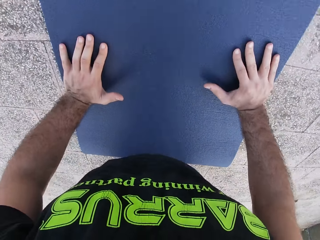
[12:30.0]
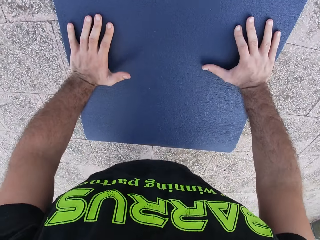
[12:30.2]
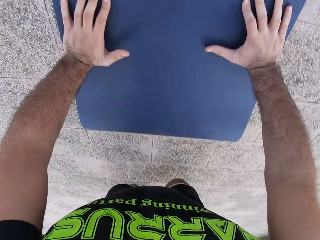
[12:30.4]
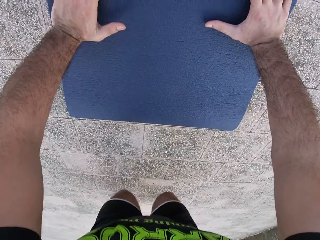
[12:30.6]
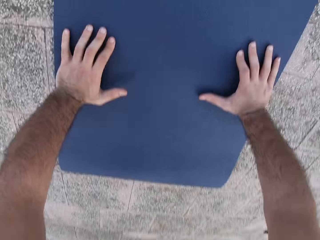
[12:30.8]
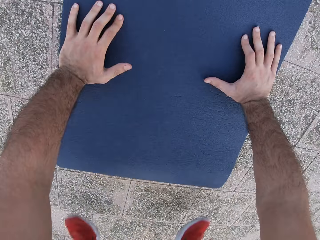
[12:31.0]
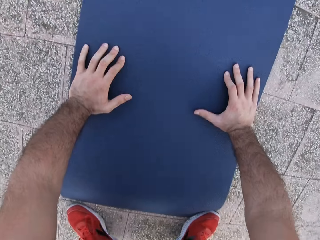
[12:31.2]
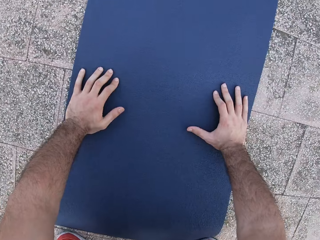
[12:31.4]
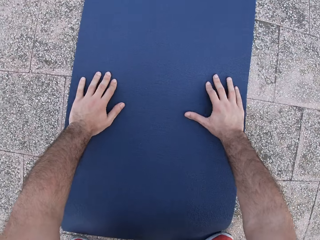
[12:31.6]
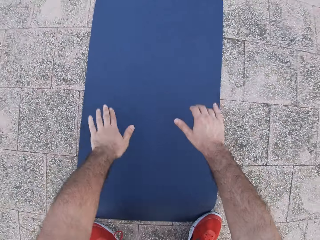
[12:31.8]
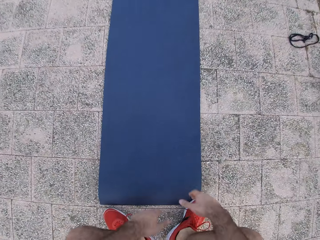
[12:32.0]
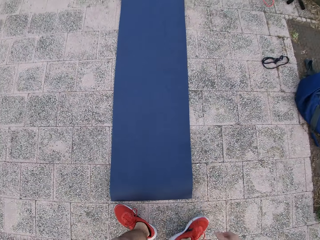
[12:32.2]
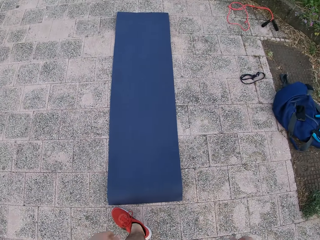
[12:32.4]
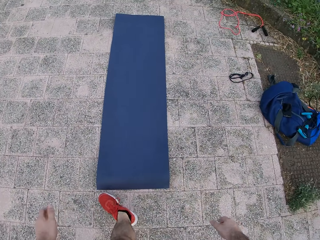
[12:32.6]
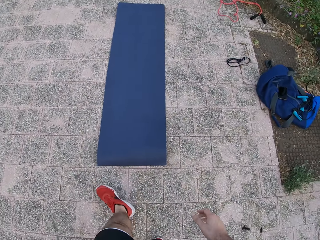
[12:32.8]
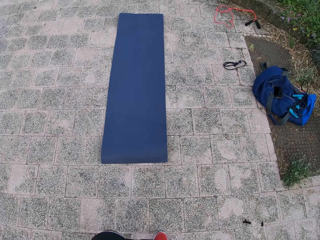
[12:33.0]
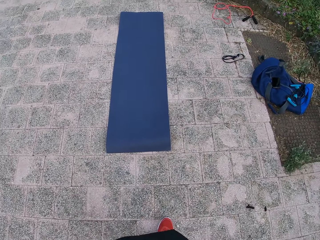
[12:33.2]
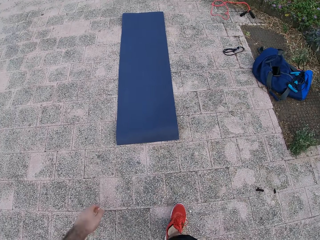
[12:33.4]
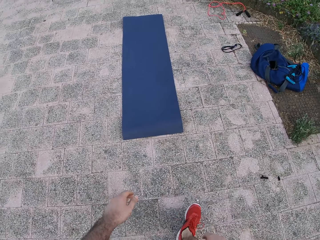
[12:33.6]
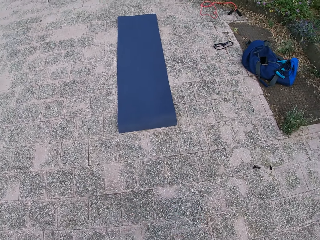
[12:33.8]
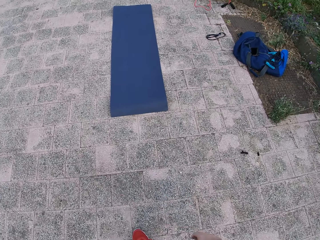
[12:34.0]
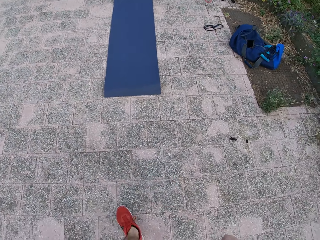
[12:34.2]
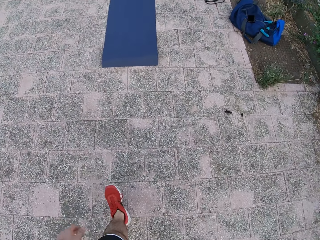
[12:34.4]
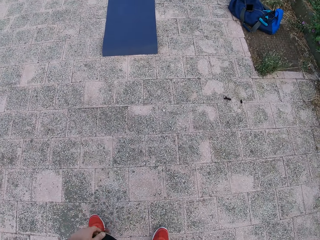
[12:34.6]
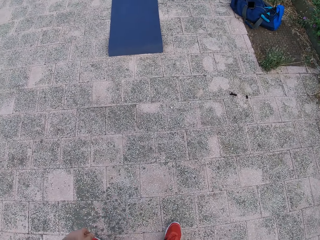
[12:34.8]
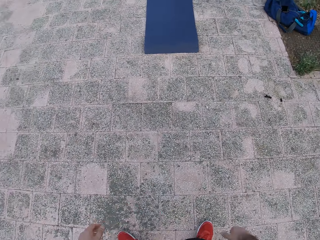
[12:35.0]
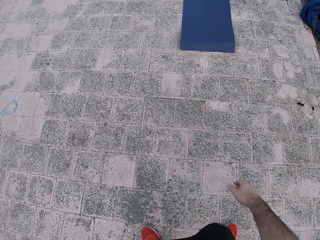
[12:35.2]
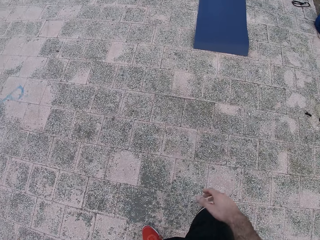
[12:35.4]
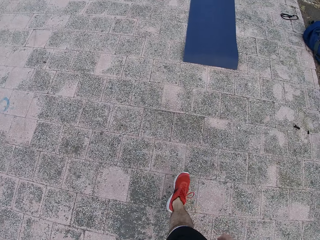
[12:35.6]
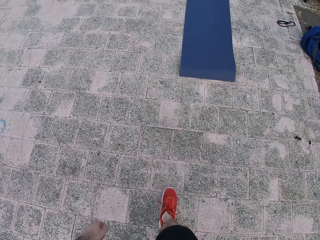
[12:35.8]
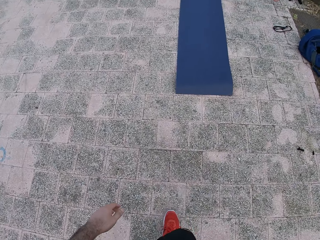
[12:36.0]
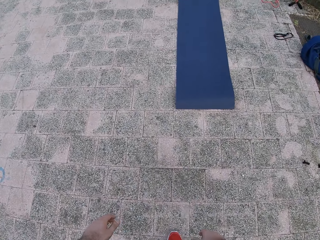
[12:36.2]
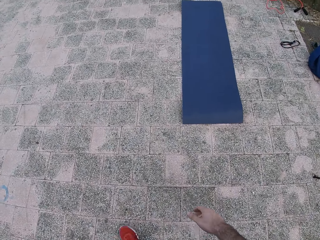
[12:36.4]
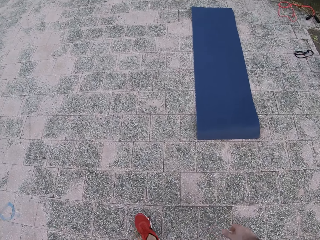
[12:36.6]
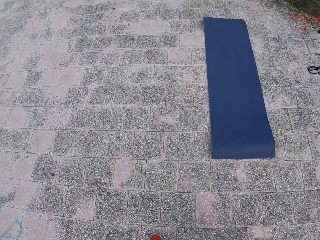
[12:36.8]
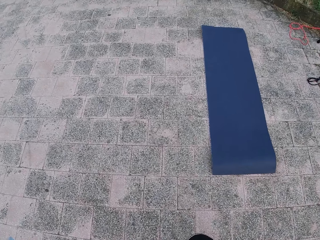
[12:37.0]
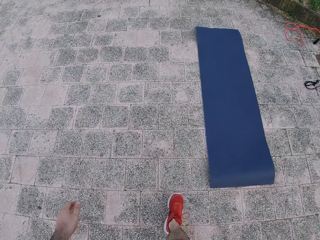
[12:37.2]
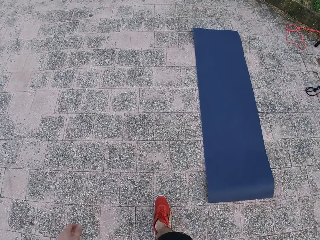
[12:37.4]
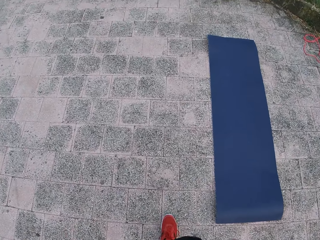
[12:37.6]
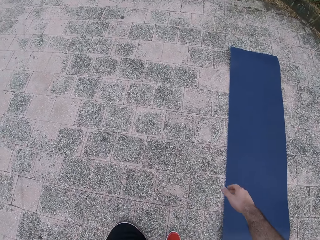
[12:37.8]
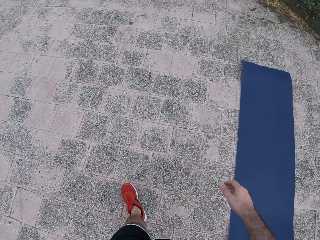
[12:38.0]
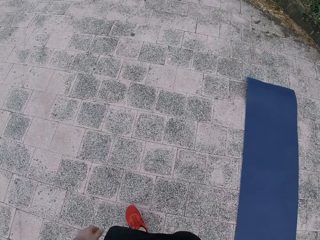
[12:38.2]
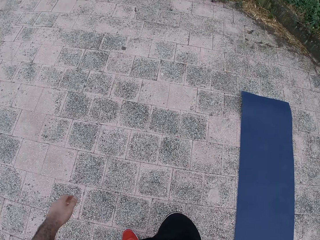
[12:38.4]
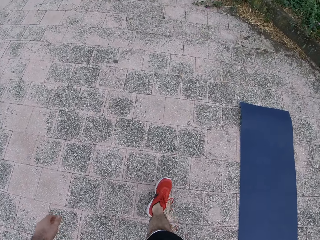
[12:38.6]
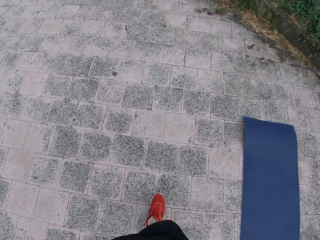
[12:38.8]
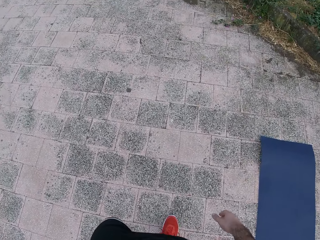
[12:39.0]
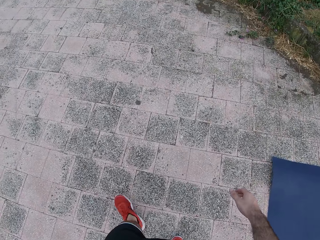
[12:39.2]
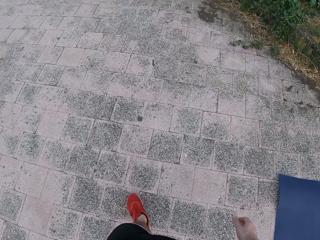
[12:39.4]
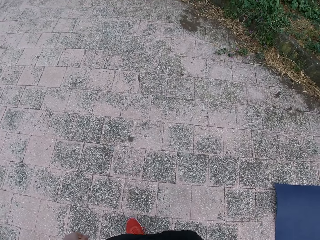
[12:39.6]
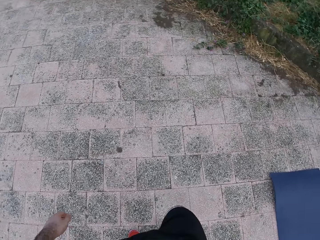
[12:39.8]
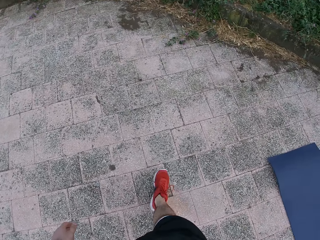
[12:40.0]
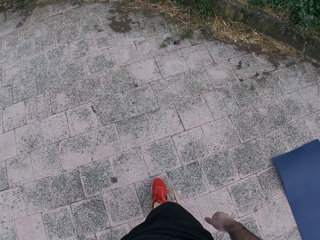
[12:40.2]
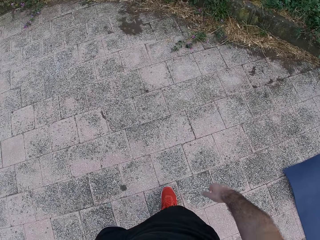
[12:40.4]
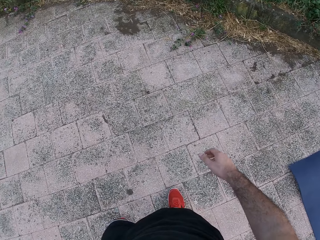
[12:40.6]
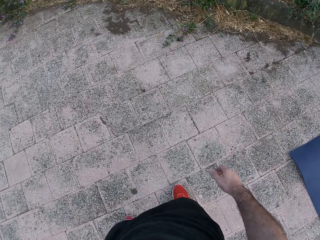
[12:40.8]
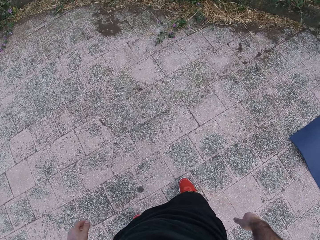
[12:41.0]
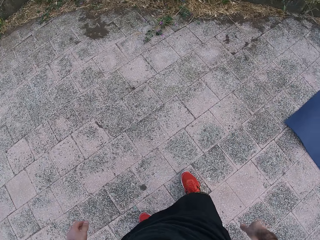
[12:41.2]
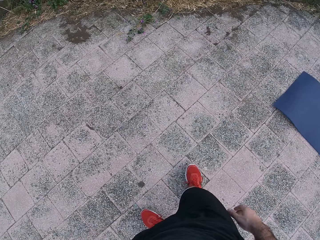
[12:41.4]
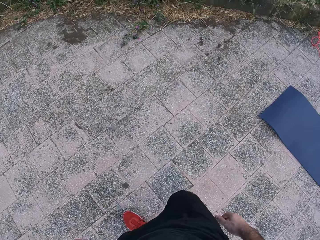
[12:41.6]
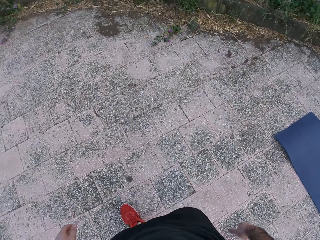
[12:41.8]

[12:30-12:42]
The camera wearer moves both legs. They lift both hands. They stand up. They walk around.

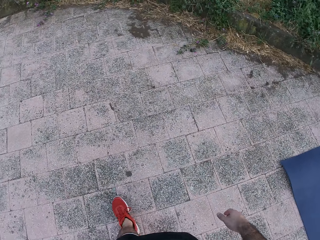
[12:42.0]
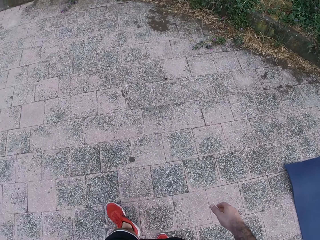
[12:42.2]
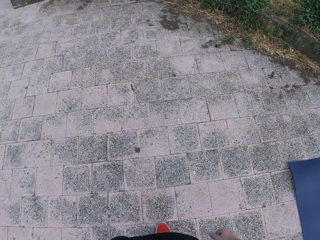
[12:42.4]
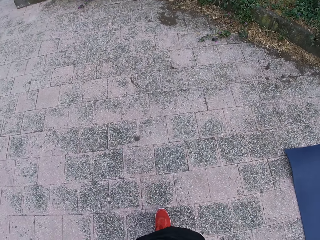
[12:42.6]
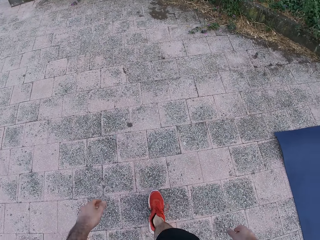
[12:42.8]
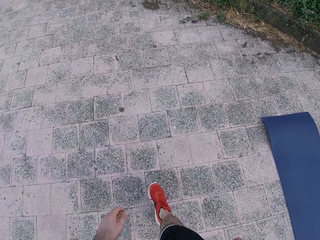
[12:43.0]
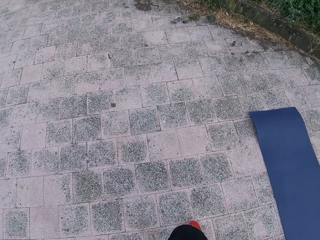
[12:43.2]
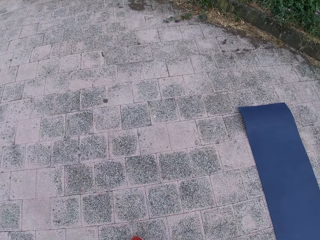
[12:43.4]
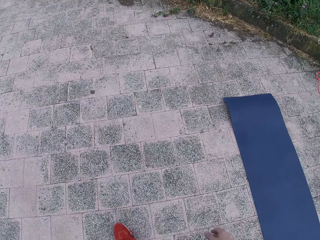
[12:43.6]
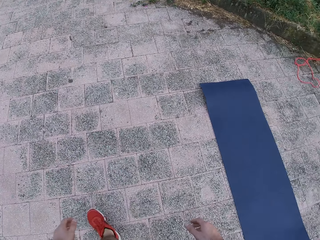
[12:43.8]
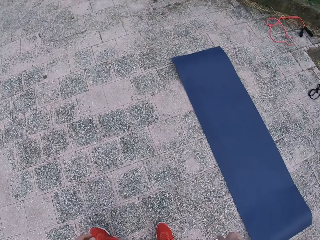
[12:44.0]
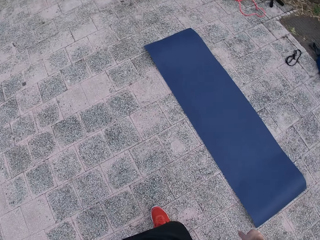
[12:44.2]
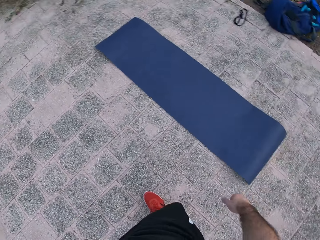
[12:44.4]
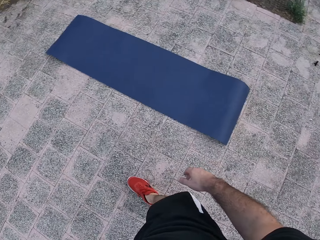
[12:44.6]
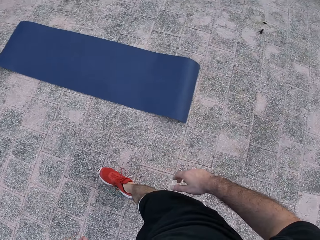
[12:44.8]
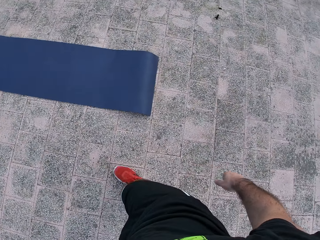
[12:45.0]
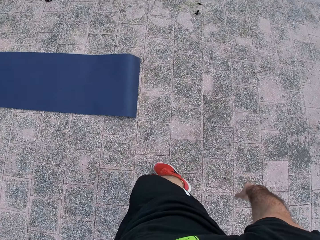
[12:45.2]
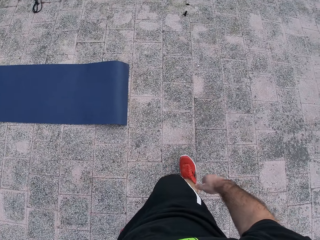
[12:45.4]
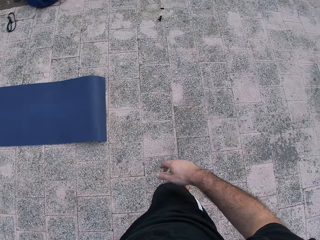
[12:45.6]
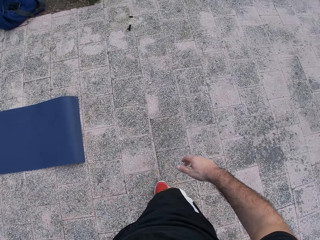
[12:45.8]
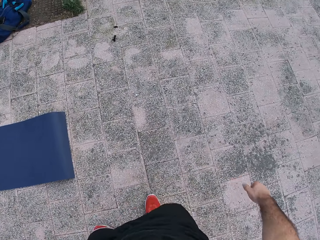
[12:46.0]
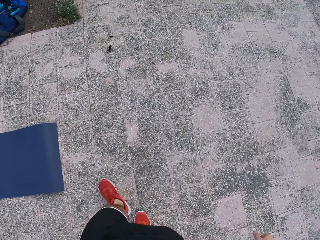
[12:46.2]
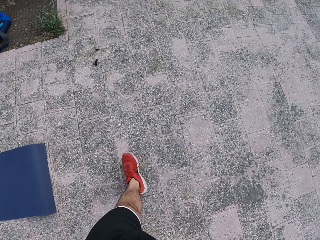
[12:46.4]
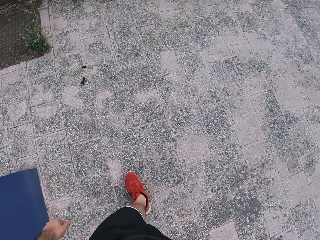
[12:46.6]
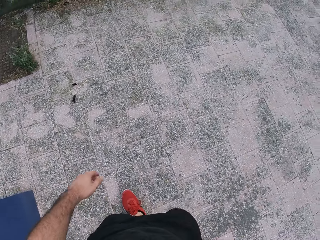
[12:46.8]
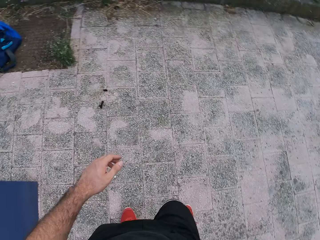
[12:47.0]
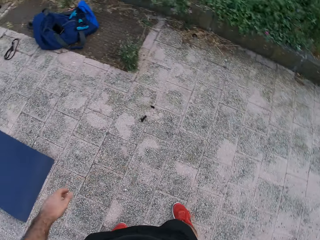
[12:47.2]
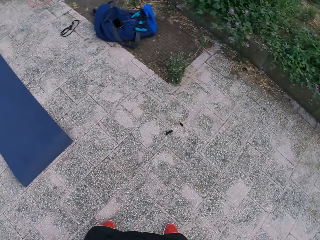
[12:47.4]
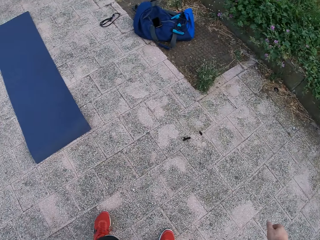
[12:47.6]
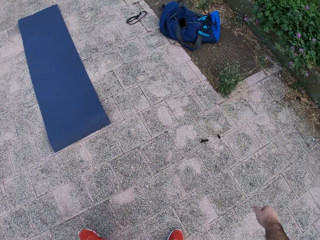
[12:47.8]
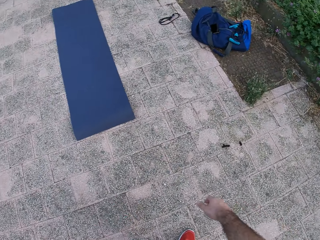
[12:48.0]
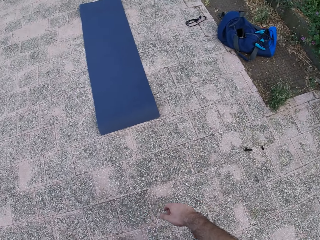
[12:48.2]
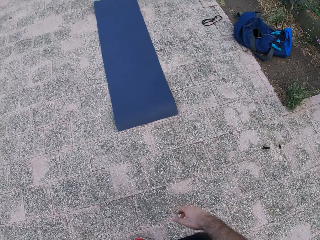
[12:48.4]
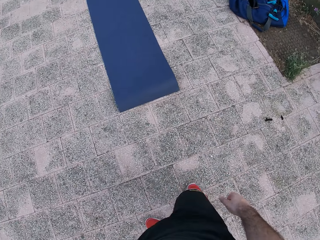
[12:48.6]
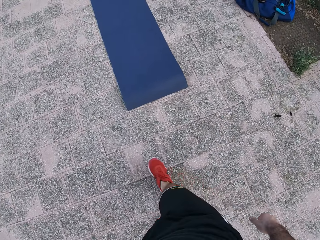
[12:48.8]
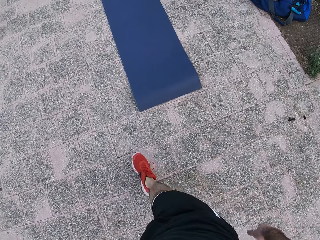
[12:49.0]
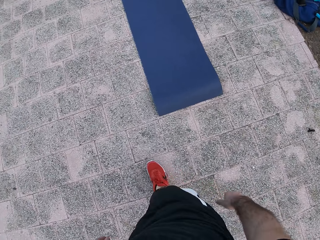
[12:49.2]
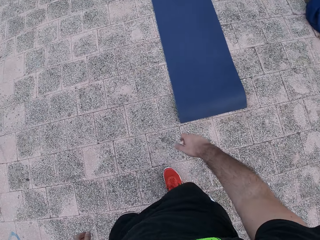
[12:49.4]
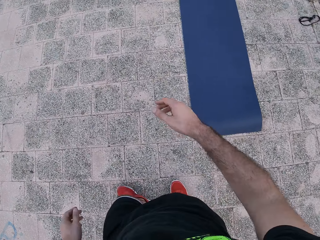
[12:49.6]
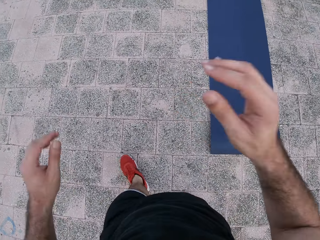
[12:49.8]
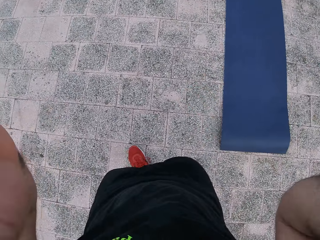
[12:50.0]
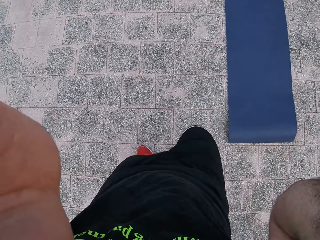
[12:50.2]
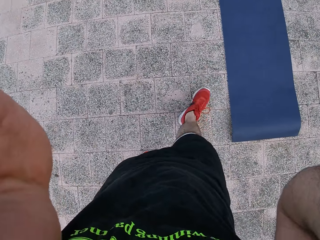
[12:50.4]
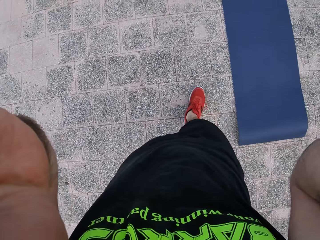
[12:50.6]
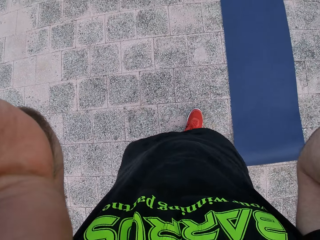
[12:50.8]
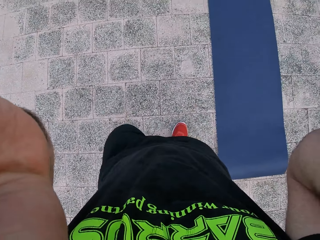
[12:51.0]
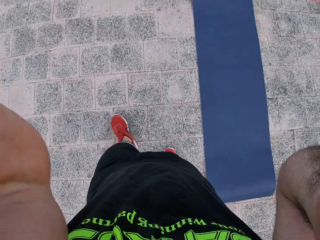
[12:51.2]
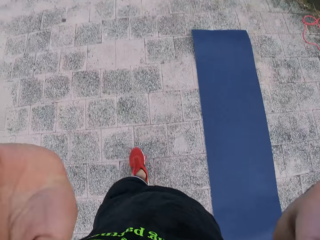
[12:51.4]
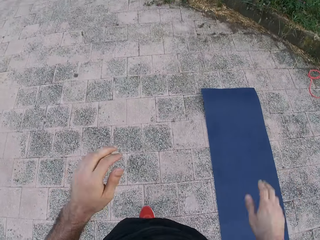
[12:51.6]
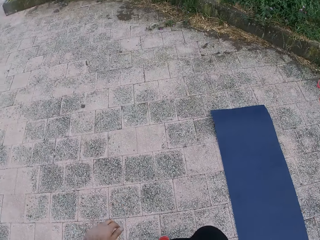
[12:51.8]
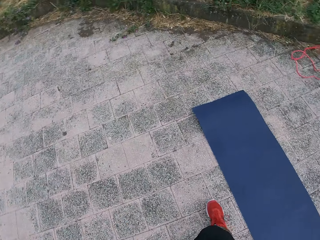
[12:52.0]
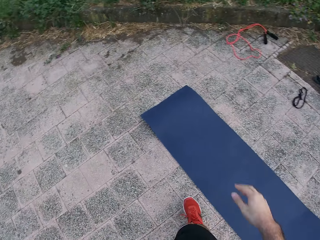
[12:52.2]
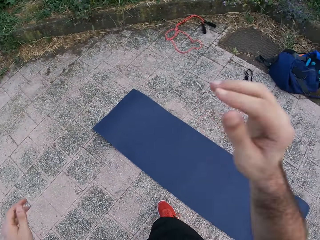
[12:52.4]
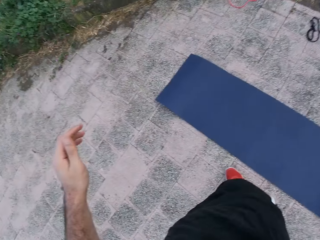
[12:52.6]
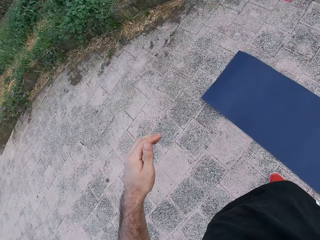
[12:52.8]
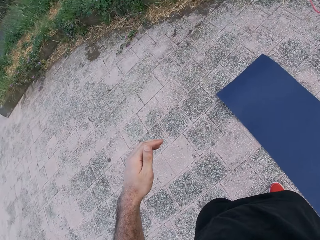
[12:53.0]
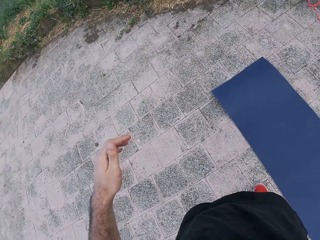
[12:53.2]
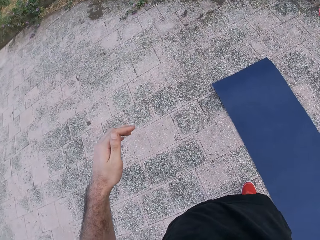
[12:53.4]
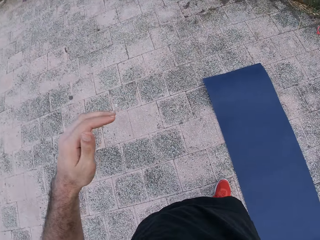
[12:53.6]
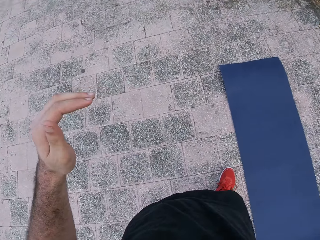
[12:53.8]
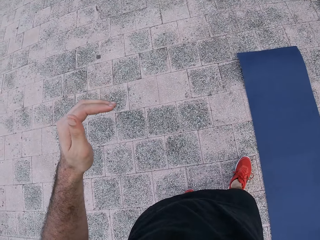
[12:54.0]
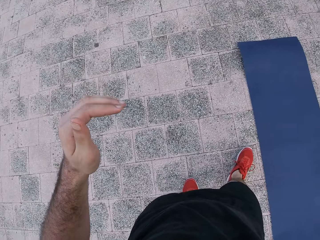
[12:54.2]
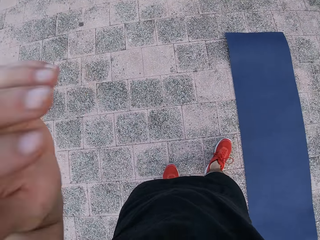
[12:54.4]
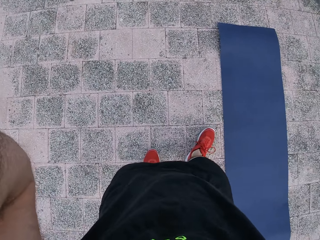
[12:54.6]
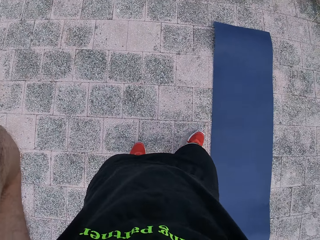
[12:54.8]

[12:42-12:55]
The camera wearer lifts both hands. They adjust the camera. They walk around. They drop both hands. They walk around. They lift the right hand. They adjust the camera.
